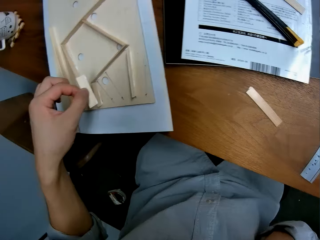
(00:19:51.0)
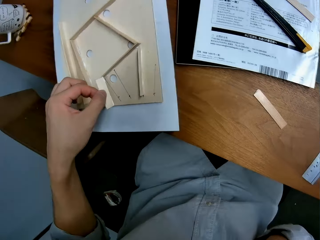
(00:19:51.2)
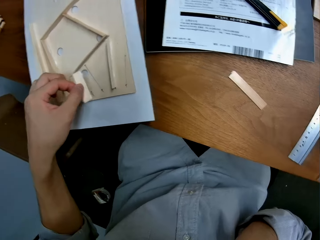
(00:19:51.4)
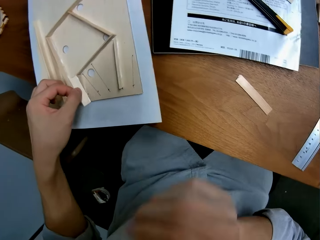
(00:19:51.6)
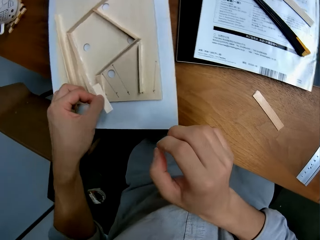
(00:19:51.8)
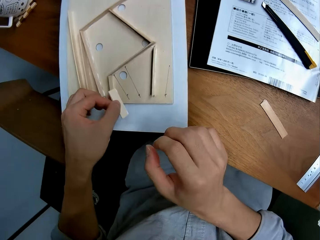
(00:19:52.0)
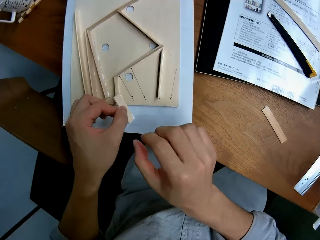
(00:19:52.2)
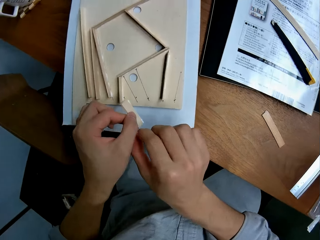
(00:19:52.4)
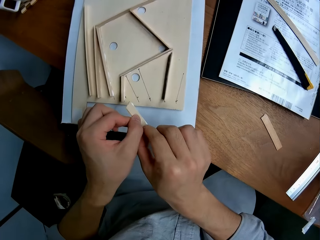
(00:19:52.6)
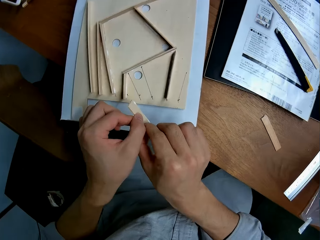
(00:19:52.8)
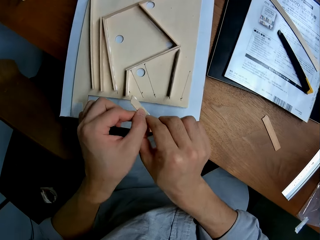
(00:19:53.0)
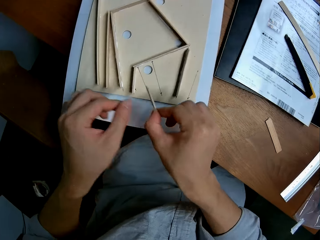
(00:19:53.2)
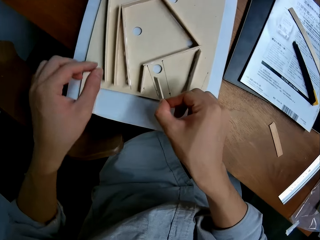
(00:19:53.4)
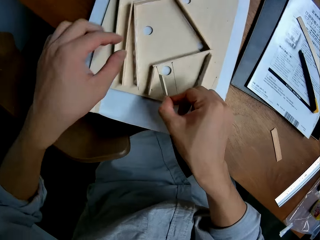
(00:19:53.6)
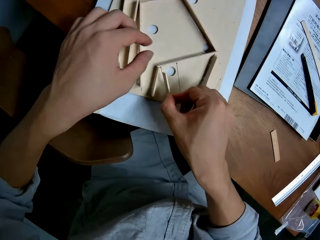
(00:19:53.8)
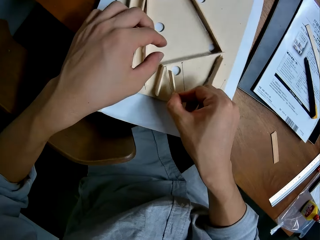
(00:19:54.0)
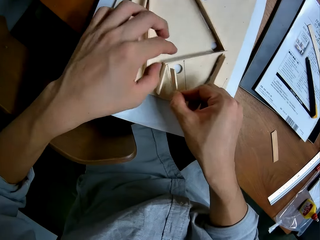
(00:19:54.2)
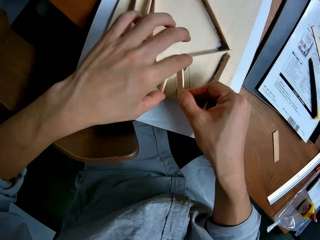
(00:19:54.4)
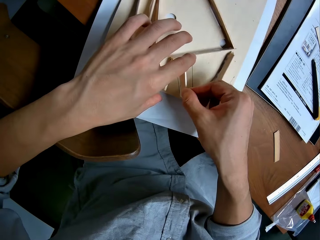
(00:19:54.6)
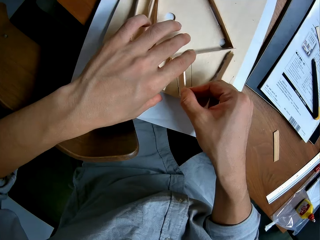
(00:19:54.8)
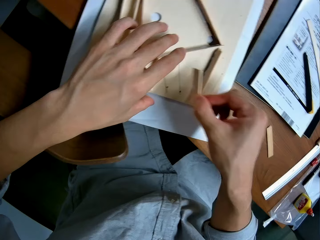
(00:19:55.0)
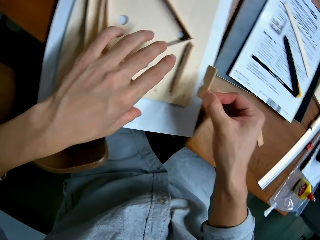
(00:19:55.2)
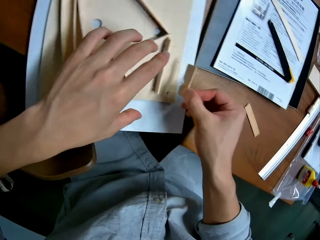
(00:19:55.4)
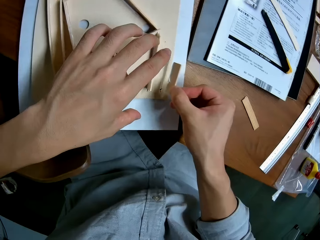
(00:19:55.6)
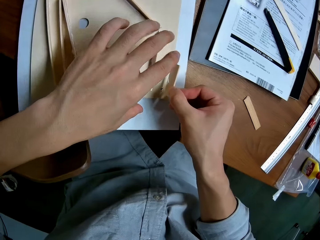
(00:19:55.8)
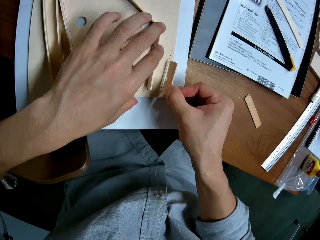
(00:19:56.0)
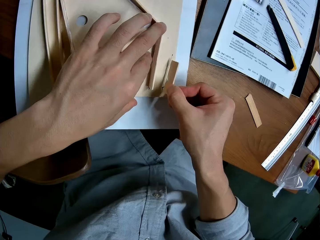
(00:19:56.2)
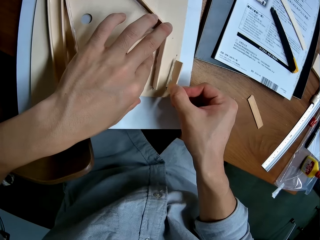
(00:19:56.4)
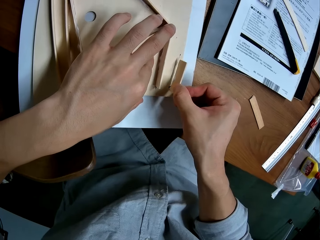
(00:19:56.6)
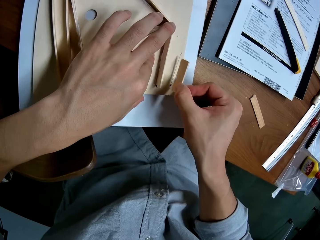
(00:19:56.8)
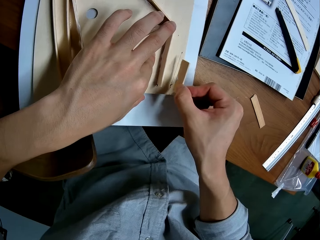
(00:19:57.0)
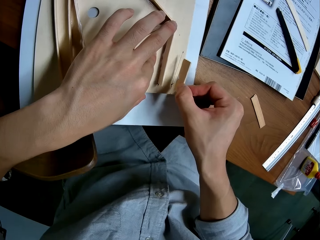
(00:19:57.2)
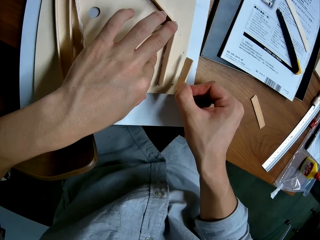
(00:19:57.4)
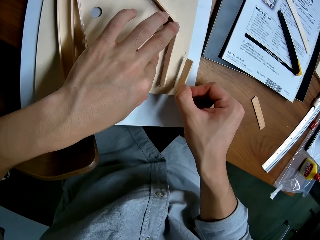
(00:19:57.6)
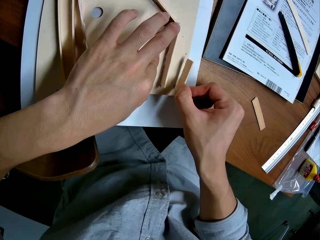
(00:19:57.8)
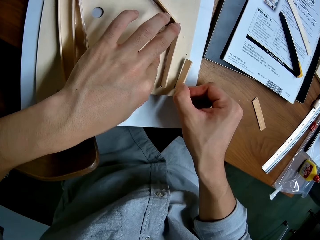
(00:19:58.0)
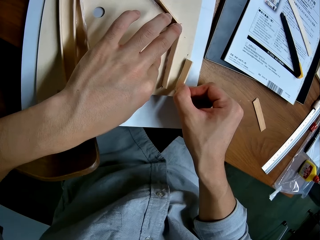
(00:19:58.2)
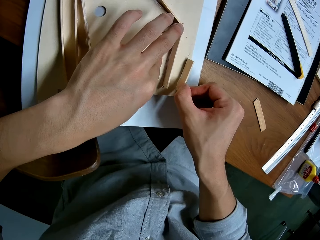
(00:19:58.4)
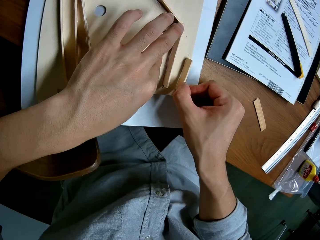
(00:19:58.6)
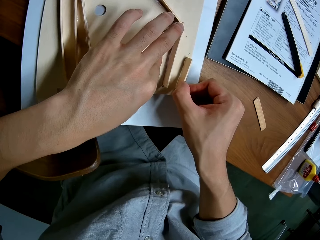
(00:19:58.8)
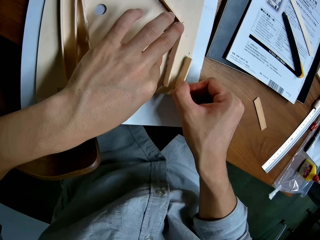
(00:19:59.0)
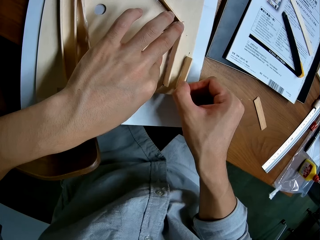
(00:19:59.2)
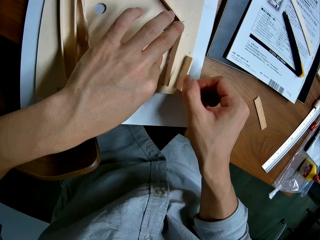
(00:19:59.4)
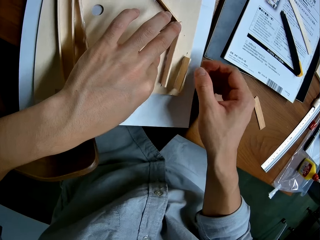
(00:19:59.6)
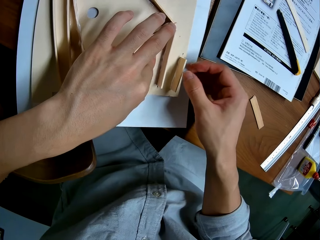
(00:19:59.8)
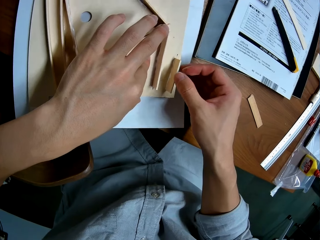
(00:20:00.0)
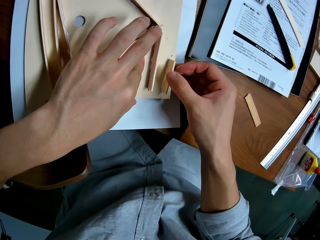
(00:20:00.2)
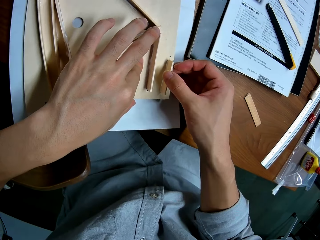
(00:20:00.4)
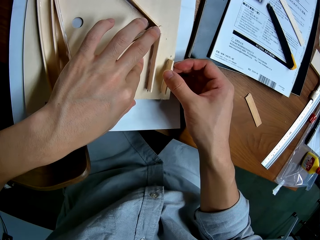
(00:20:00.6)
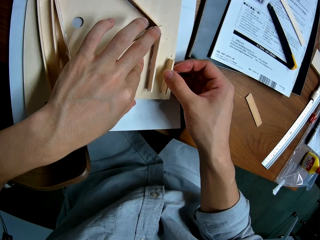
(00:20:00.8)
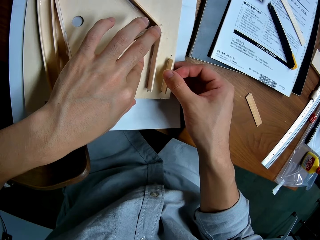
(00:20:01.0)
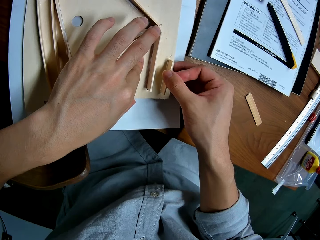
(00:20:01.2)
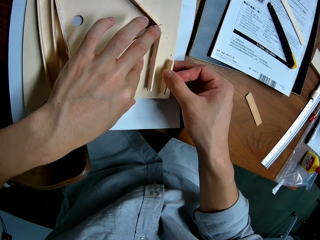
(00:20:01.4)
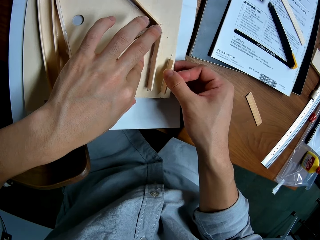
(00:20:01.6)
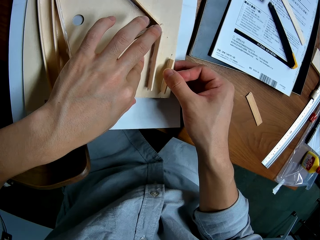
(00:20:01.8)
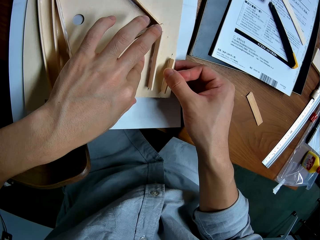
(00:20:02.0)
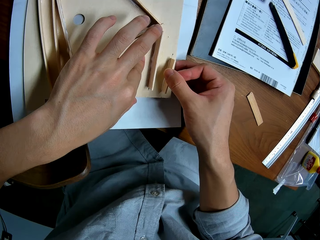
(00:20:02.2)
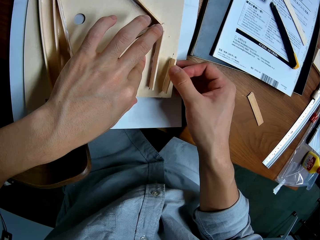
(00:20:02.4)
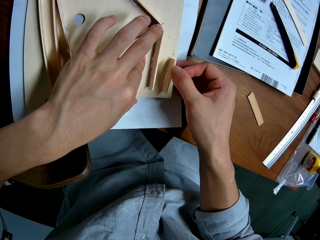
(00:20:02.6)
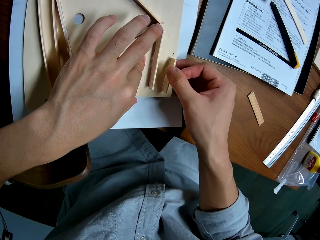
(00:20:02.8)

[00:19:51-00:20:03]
The camera wearer sticks the laser wood on the piece of wood. She holds something. She transfers the laser wood to her right hand. She sticks the laser wood on the piece of wood.

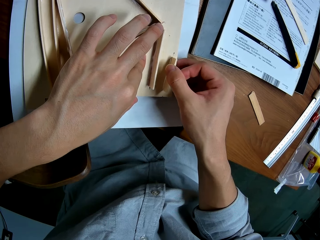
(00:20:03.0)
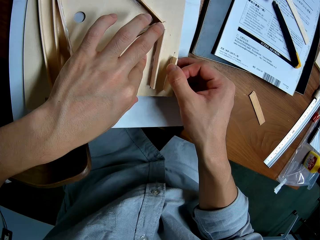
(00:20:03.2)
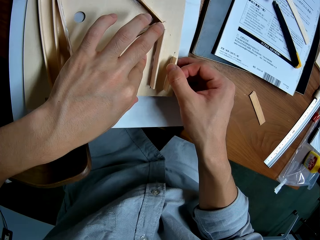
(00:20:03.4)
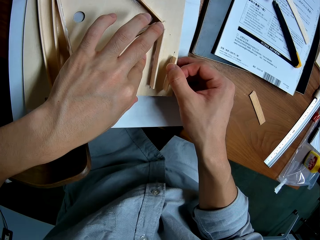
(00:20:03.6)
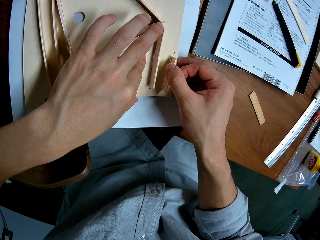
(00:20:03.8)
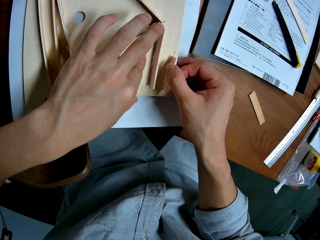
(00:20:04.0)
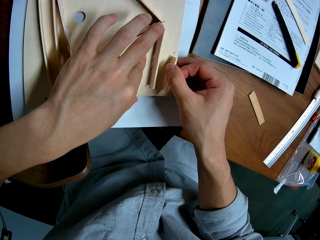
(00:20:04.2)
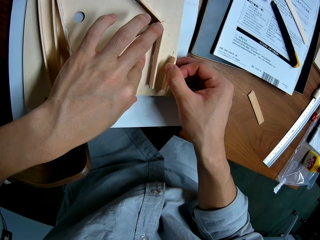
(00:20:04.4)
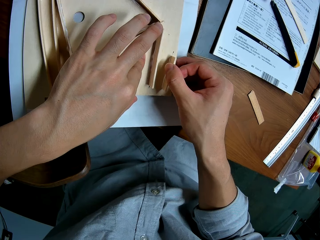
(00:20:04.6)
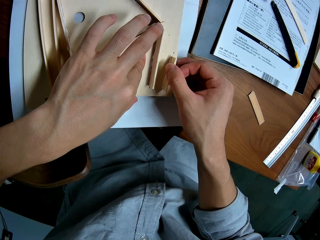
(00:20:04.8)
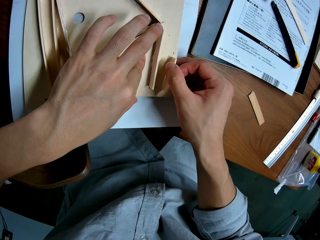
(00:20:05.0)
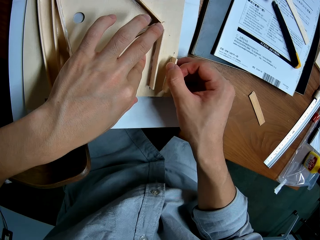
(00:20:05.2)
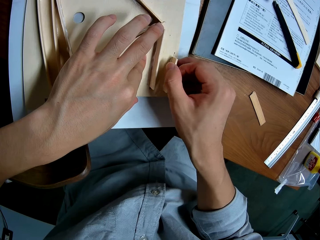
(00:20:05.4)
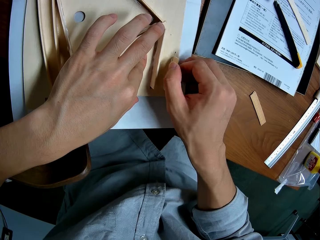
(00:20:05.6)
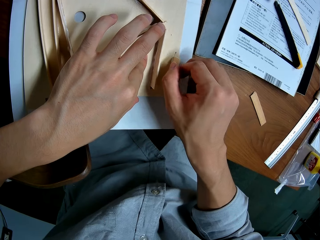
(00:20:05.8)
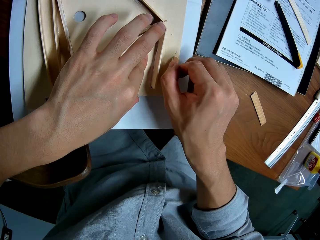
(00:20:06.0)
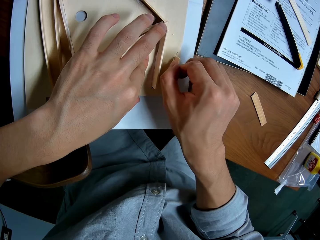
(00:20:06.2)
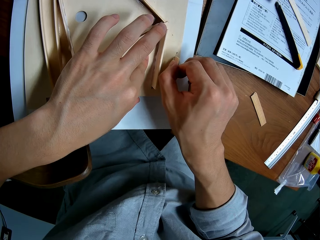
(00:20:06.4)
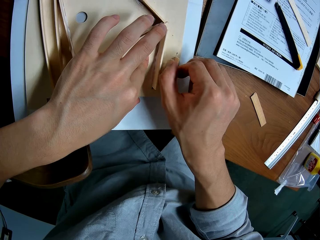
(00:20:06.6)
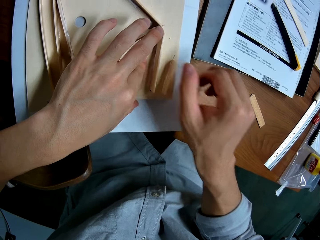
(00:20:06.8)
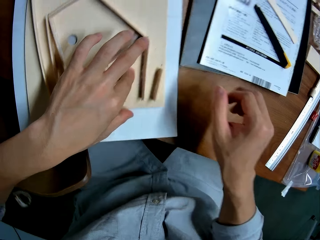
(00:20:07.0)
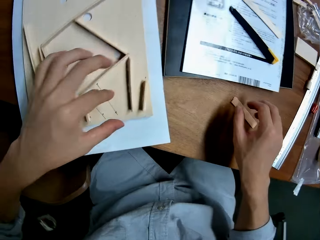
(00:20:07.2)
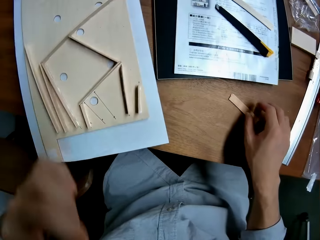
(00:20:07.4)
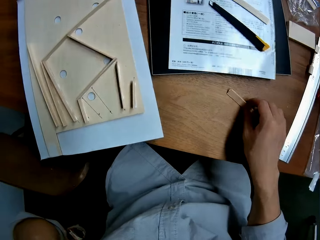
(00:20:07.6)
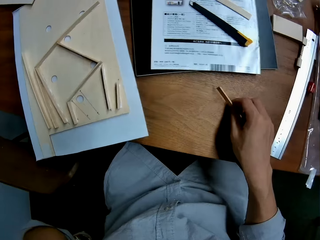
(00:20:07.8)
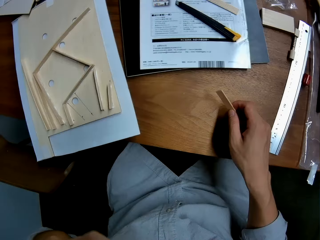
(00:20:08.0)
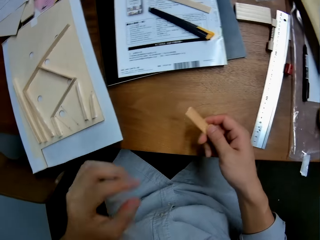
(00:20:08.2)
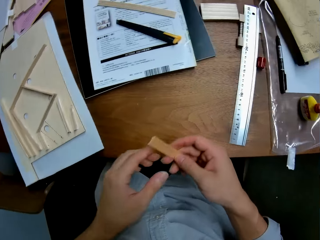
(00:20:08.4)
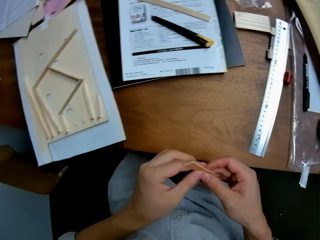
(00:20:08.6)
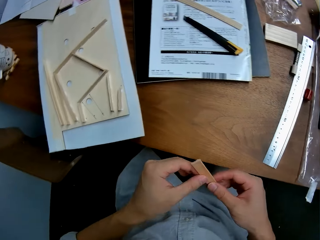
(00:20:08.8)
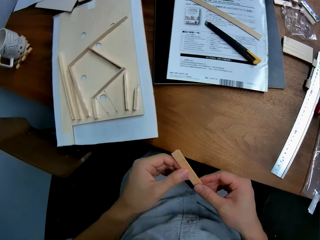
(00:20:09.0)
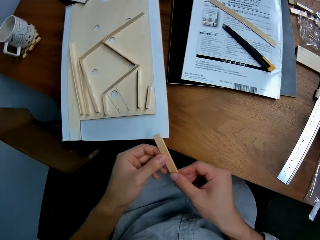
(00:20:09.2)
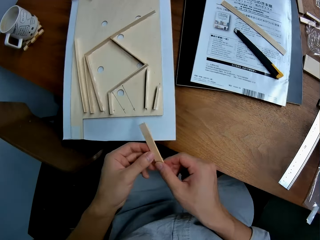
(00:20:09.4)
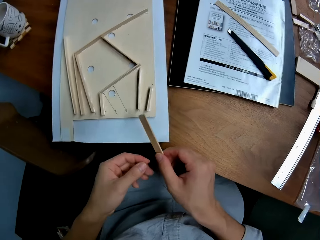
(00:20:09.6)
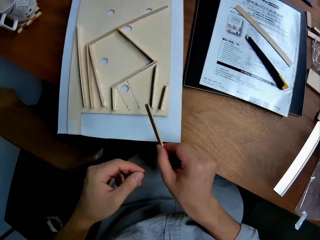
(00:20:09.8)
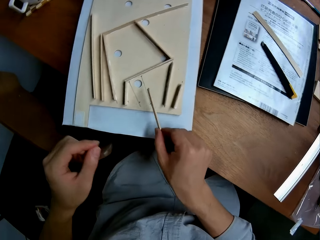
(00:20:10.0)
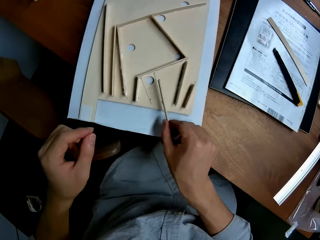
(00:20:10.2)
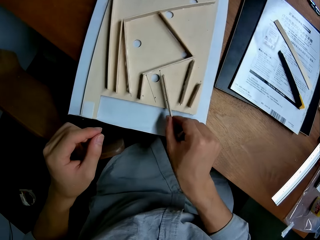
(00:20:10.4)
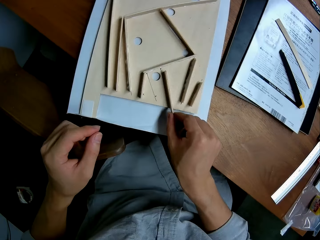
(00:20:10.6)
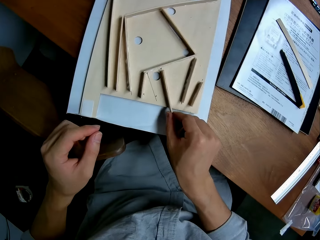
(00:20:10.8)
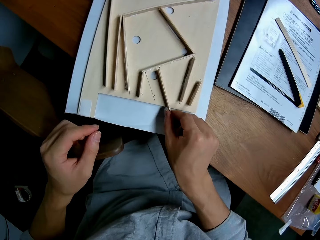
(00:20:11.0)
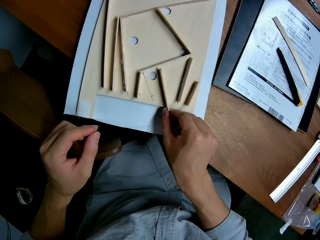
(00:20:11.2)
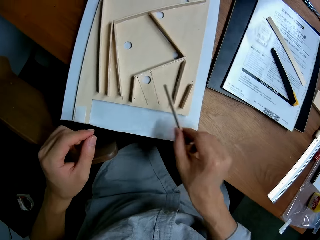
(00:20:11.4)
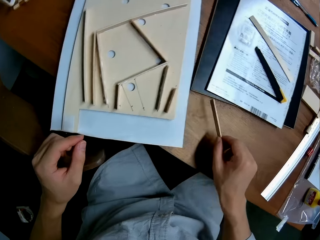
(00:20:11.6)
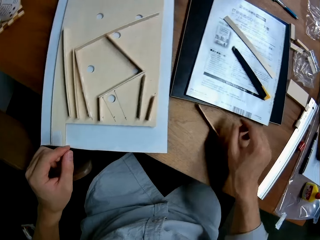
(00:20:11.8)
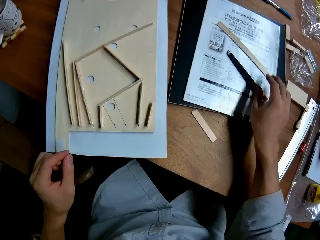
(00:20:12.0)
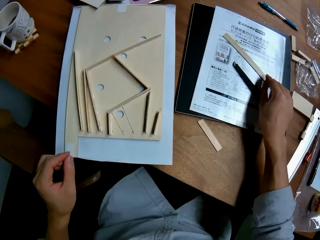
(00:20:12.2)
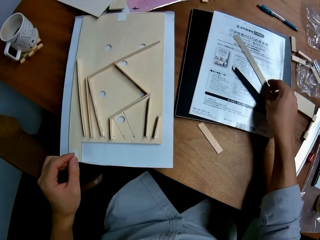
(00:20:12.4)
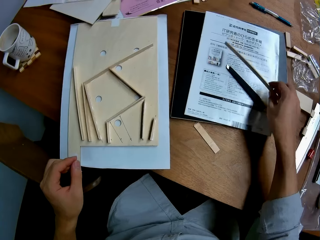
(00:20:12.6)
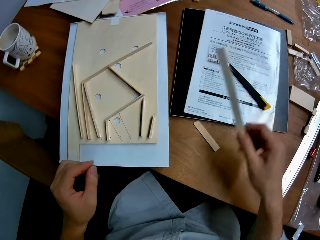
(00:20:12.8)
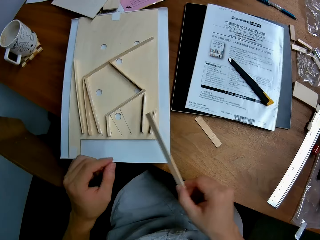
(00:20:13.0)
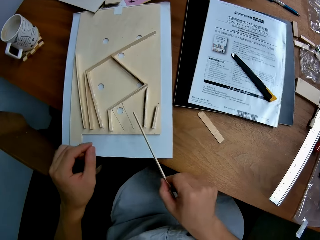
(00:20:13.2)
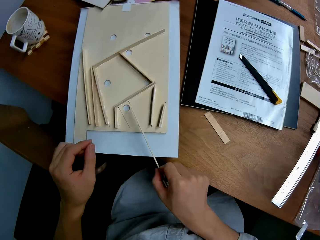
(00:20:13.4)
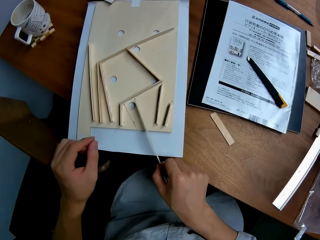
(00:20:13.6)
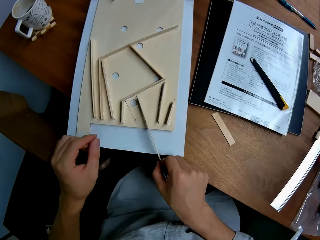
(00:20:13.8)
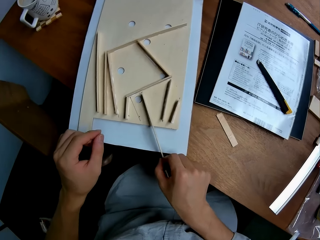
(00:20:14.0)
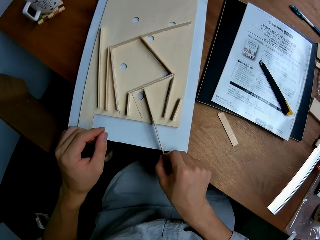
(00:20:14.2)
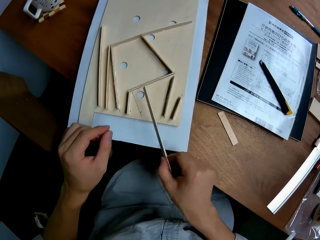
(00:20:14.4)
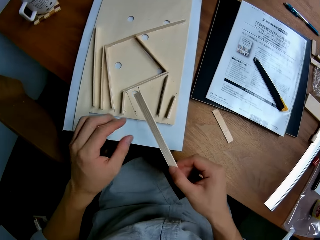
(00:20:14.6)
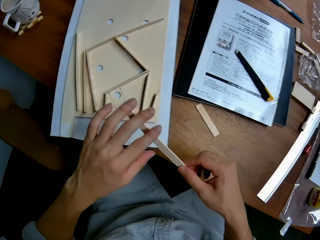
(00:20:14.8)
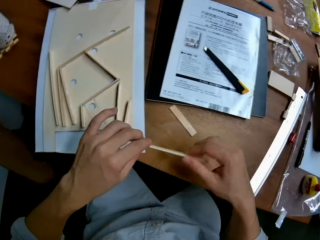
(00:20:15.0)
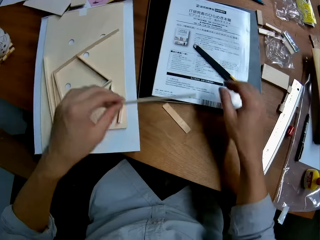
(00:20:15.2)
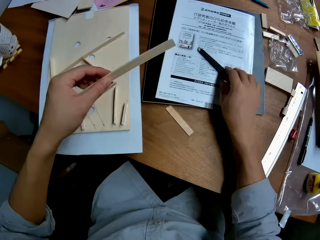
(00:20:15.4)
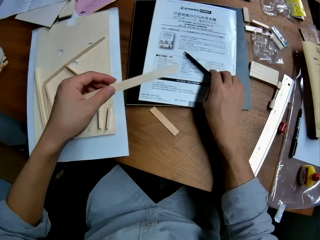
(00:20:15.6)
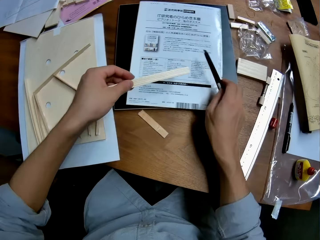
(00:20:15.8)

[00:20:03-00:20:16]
The camera wearer picks up a piece of wood or laser wood from the table. She puts the piece of wood on the wood structure. She measures the laser wood on the mark on the piece of wood. She puts the laser wood on the table. She picks up another piece of wood from the table. She puts the piece of wood on the wood structure. She measures the laser wood on the mark on the piece of wood. She transfers the laser wood to her left hand.
